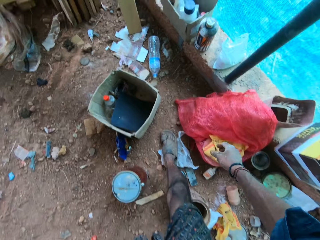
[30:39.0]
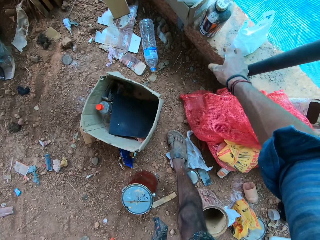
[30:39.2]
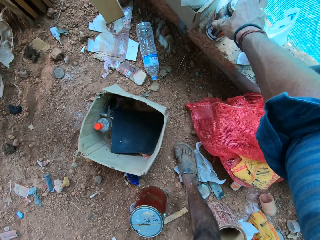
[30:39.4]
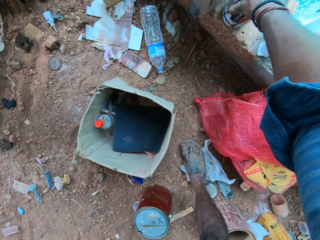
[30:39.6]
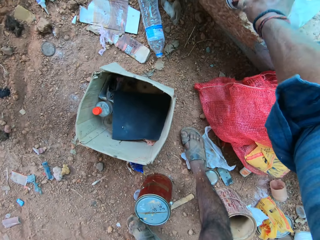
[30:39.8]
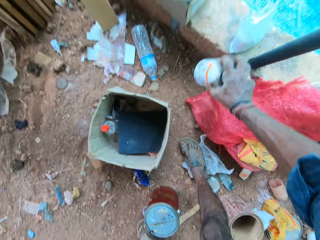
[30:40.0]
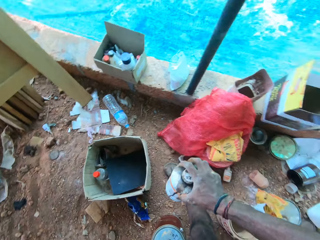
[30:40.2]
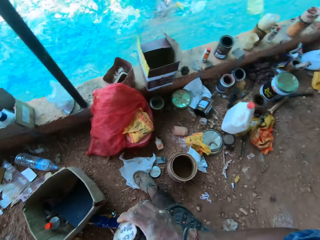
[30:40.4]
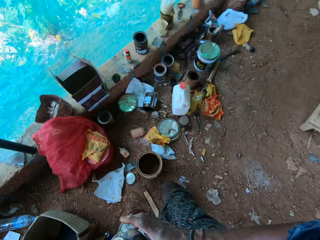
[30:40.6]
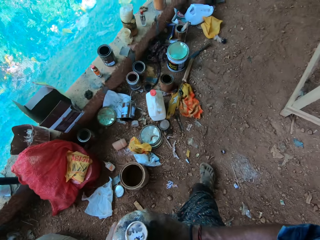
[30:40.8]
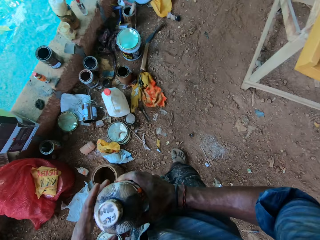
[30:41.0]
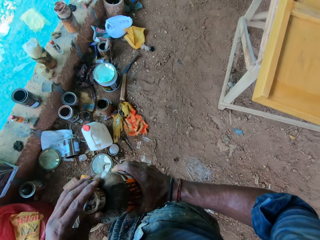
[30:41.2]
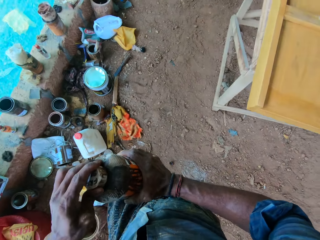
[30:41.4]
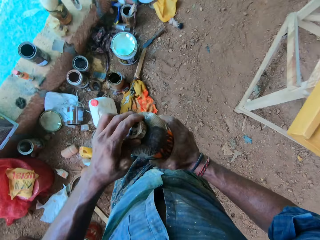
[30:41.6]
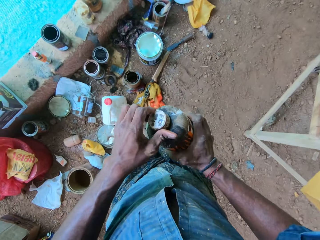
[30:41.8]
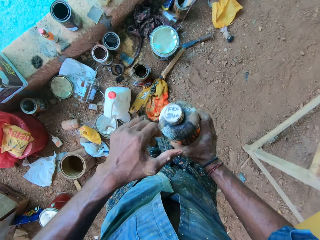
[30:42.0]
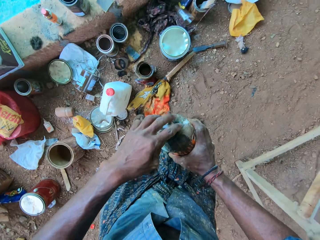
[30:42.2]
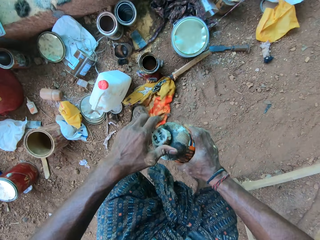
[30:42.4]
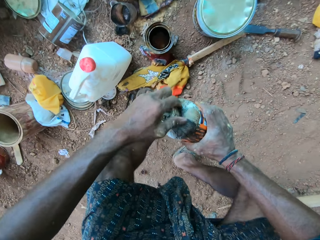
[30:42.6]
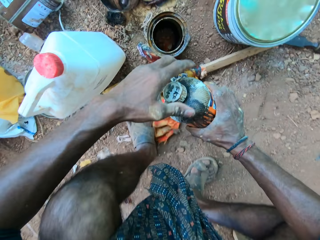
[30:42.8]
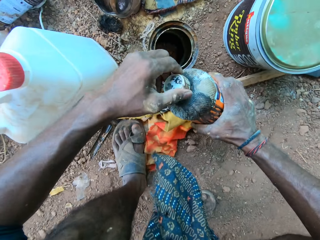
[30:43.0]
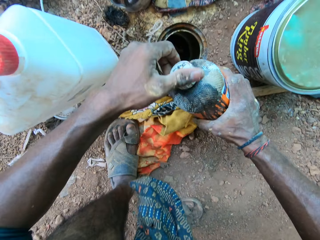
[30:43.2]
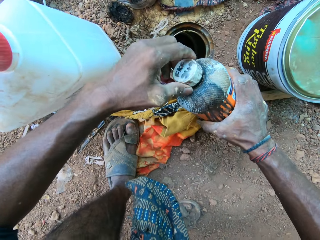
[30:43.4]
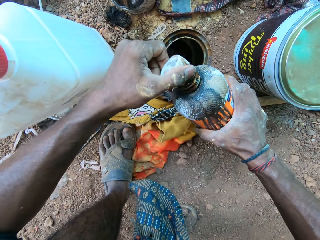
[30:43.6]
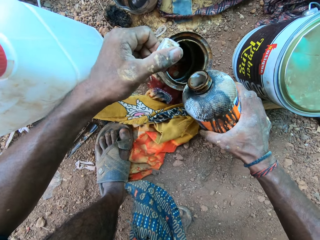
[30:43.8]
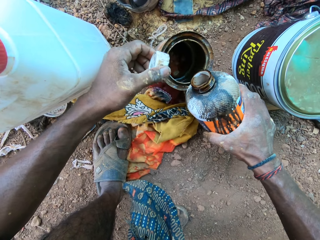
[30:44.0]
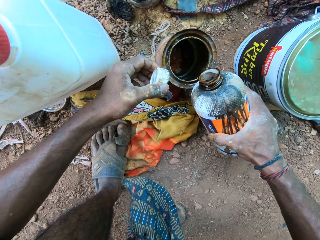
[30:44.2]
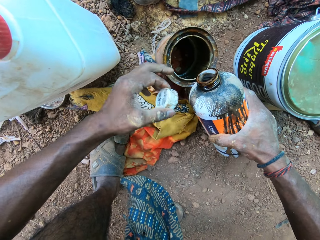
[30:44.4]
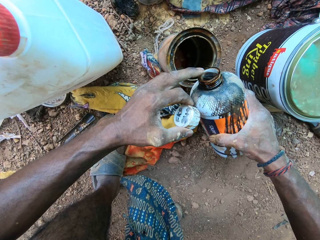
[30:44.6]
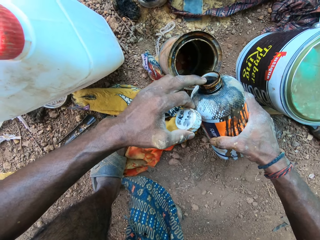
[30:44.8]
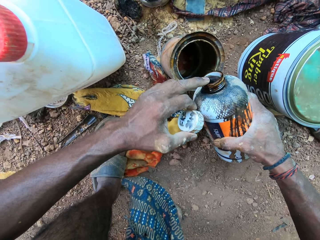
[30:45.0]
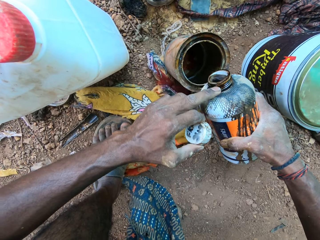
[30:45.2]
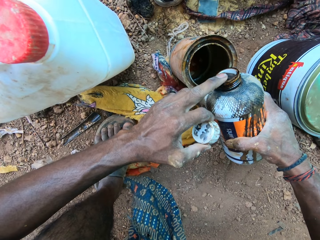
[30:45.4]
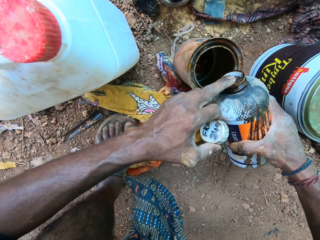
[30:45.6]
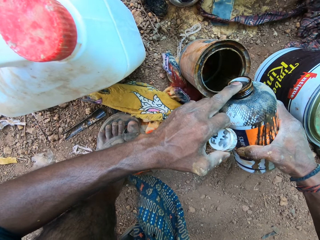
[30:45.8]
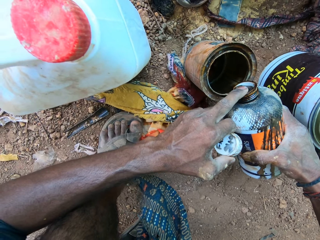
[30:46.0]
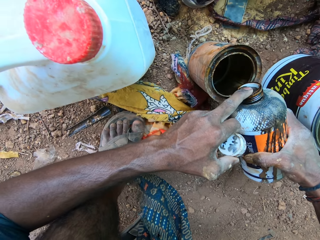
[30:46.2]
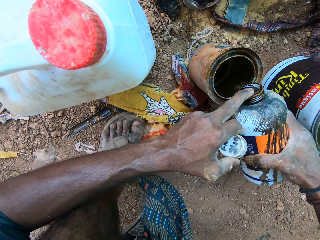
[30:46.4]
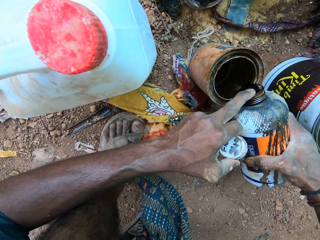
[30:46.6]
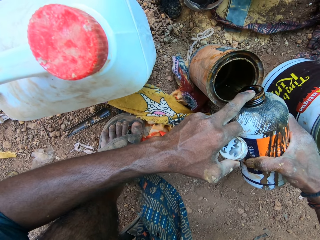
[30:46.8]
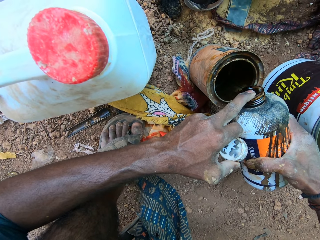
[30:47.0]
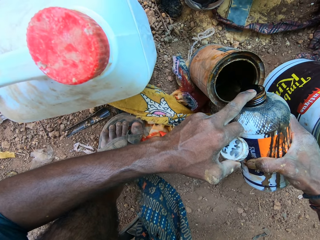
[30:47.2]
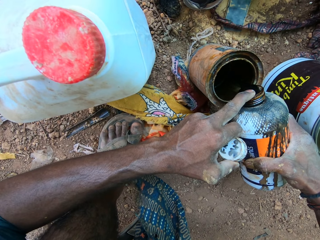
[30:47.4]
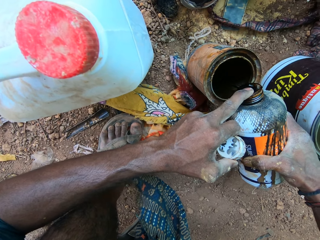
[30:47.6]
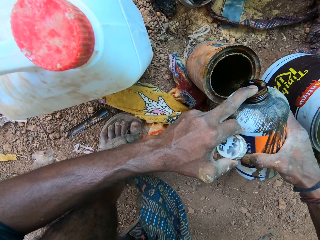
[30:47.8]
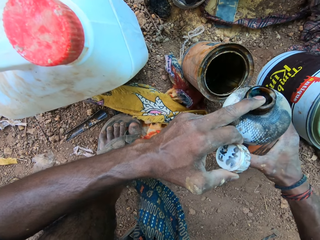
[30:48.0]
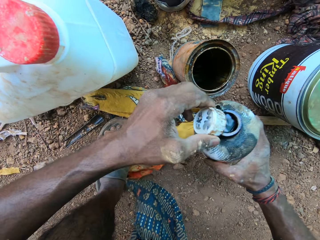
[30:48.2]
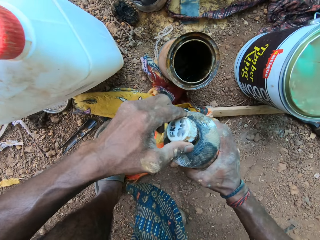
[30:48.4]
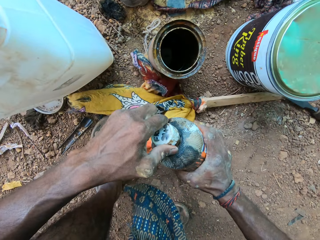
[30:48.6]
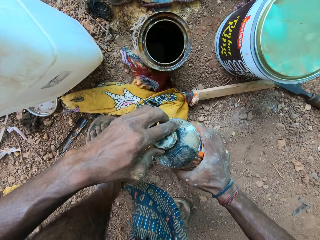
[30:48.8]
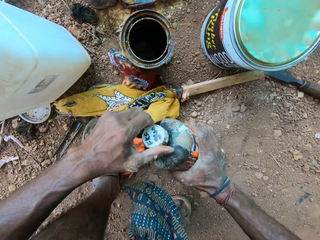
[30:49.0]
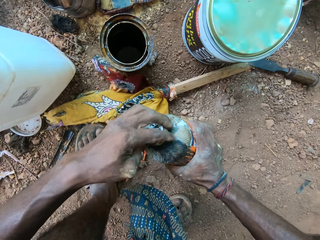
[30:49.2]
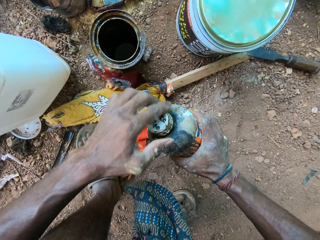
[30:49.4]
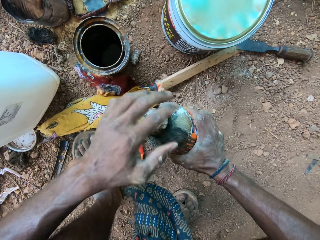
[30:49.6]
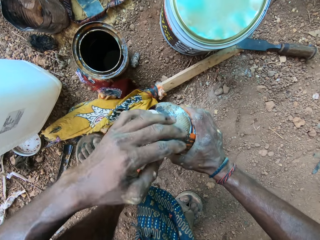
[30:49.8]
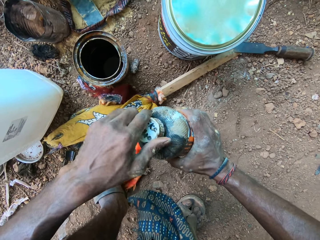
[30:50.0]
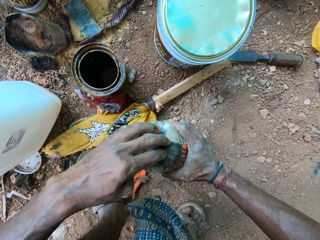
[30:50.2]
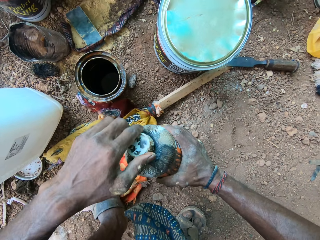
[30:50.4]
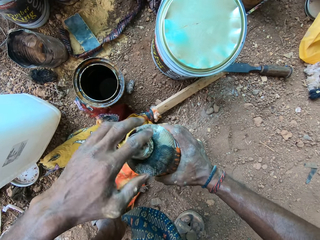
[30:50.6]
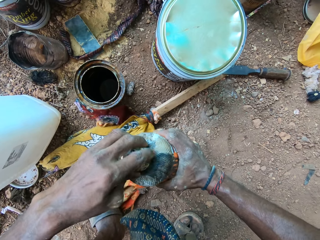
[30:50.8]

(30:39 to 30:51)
The camera wearer walks. He picks up a bottle from the concrete brick with his right hand. He holds the bottle with his hands. He opens the bottle with his left hand. He walks. He touches the mouth of the bottle with his left hand. He pours some liquid into the paint can from the bottle in his right hand. He covers the bottle with the cover in his left hand.

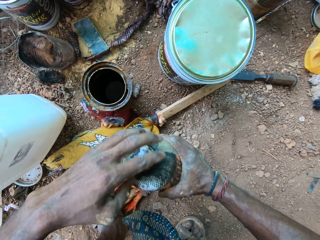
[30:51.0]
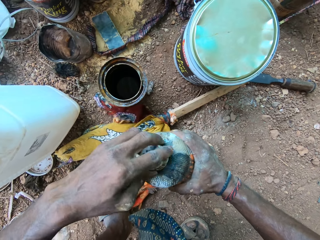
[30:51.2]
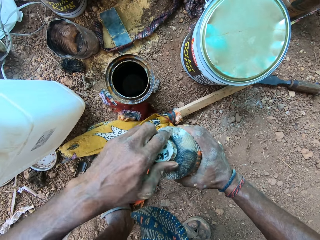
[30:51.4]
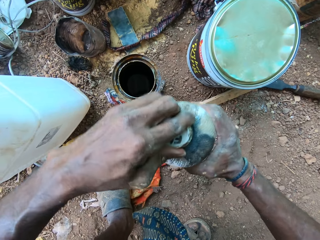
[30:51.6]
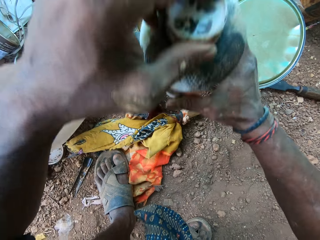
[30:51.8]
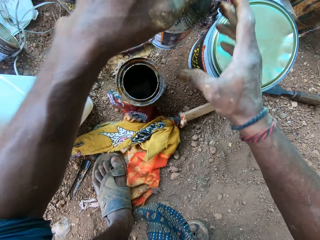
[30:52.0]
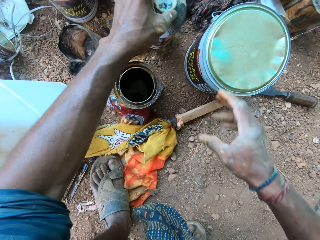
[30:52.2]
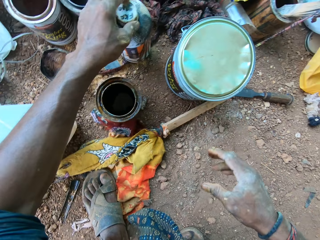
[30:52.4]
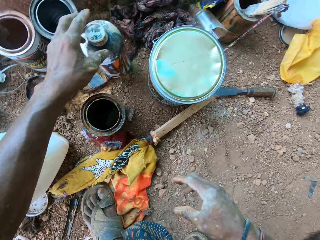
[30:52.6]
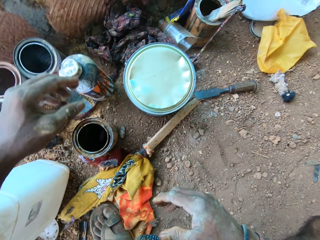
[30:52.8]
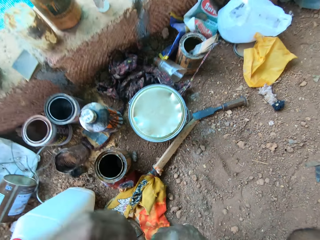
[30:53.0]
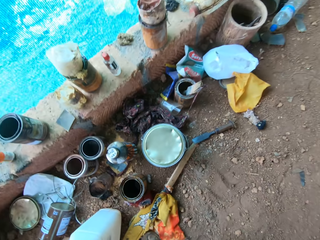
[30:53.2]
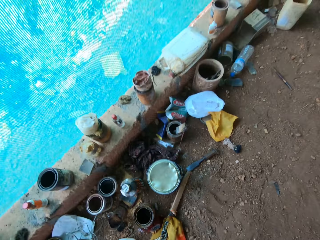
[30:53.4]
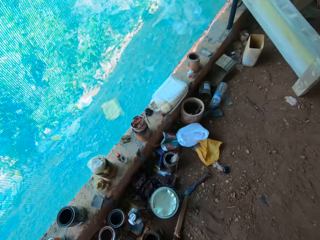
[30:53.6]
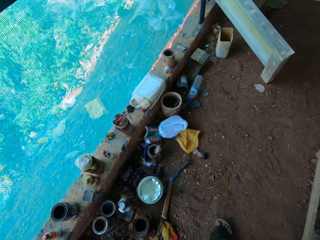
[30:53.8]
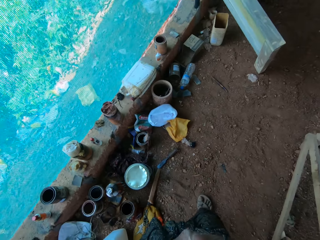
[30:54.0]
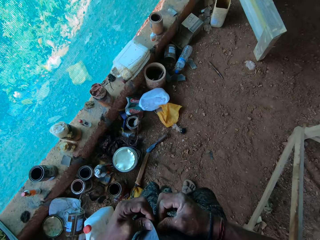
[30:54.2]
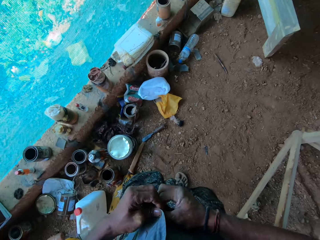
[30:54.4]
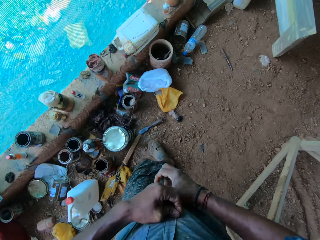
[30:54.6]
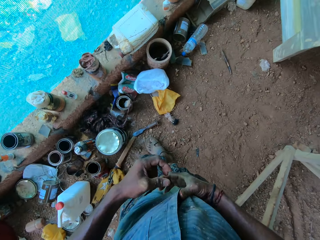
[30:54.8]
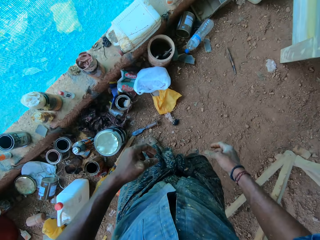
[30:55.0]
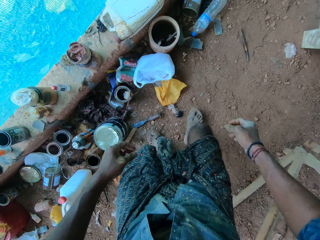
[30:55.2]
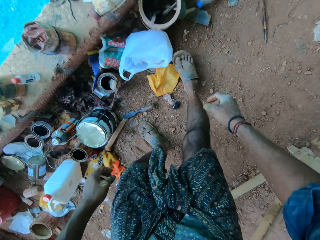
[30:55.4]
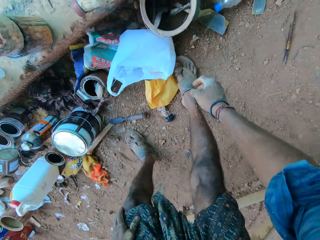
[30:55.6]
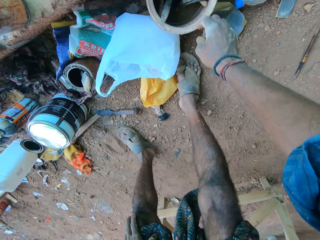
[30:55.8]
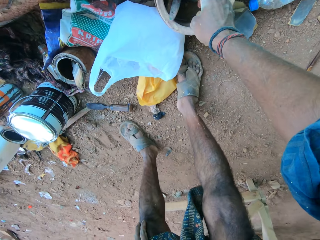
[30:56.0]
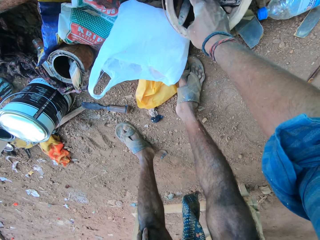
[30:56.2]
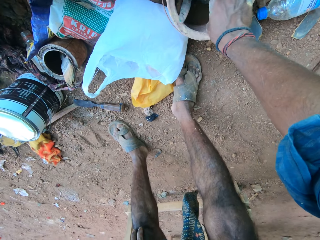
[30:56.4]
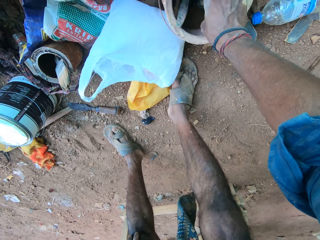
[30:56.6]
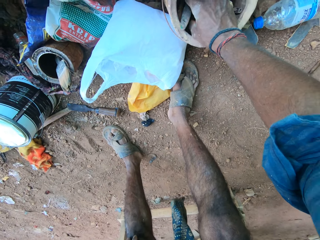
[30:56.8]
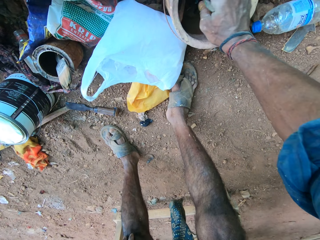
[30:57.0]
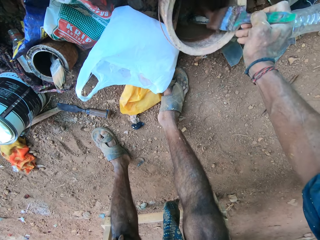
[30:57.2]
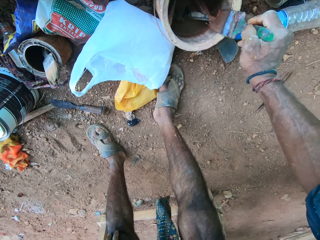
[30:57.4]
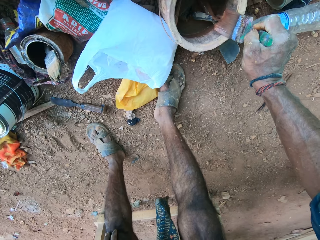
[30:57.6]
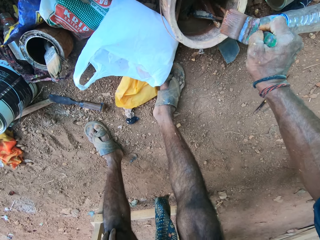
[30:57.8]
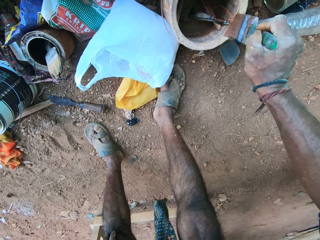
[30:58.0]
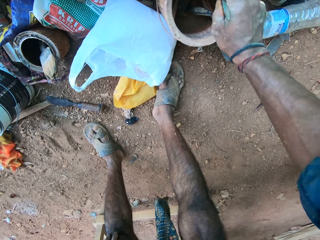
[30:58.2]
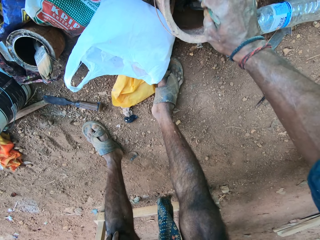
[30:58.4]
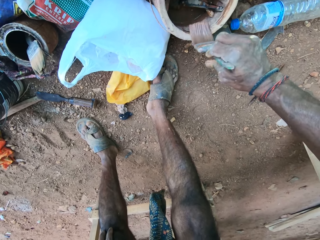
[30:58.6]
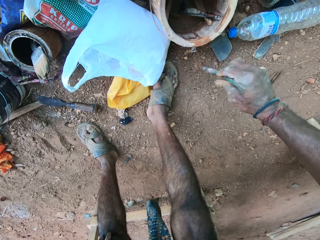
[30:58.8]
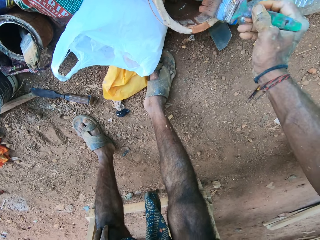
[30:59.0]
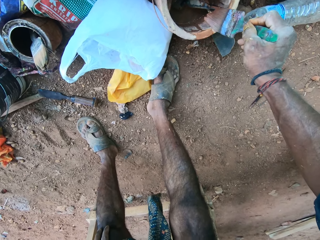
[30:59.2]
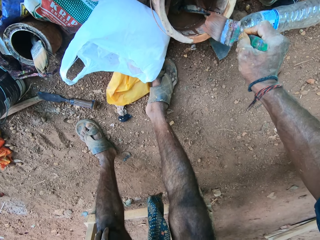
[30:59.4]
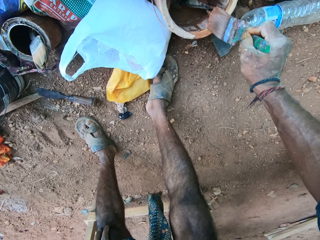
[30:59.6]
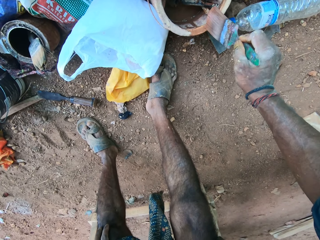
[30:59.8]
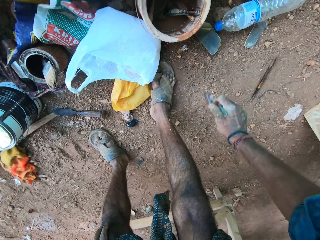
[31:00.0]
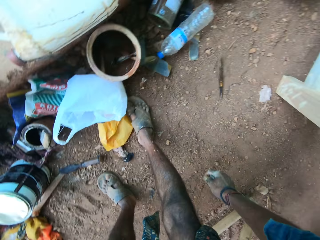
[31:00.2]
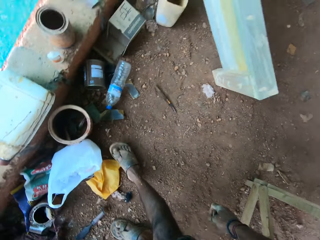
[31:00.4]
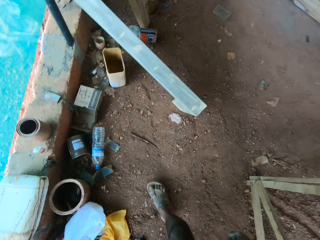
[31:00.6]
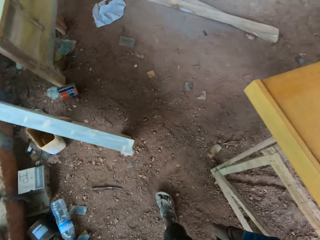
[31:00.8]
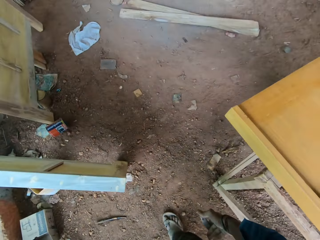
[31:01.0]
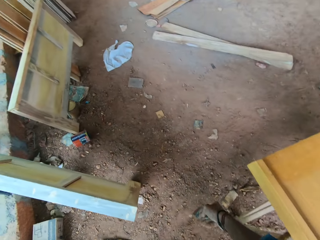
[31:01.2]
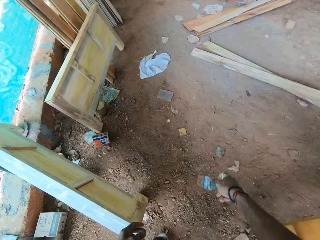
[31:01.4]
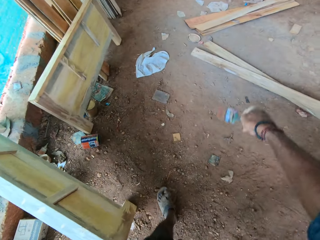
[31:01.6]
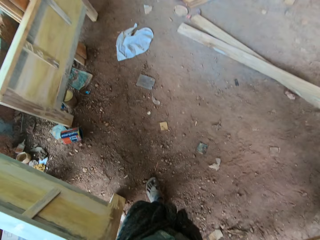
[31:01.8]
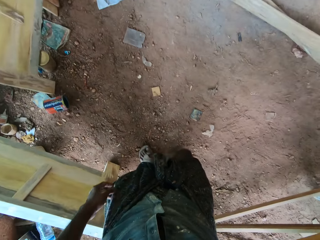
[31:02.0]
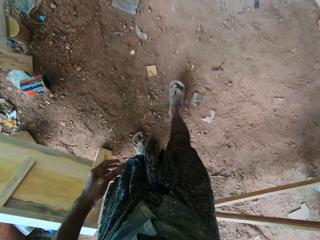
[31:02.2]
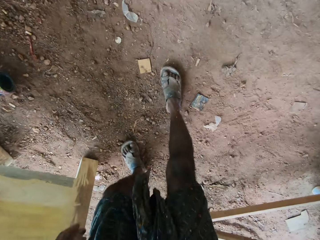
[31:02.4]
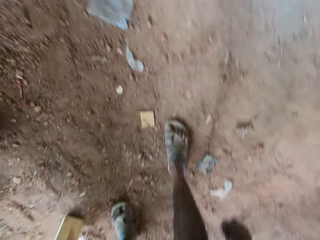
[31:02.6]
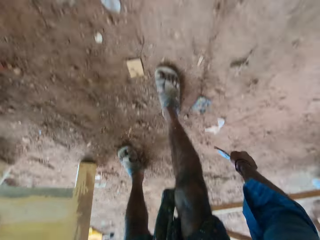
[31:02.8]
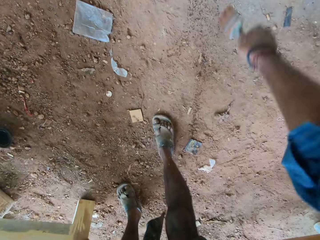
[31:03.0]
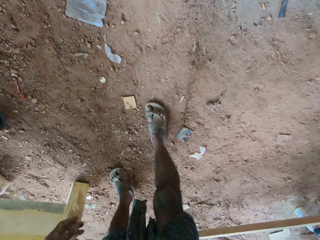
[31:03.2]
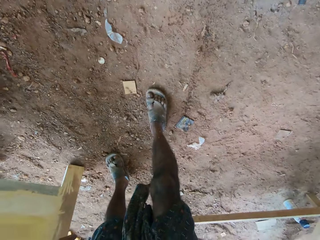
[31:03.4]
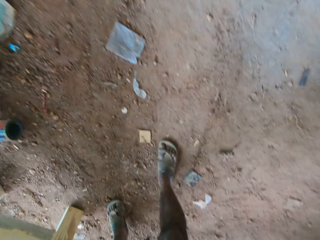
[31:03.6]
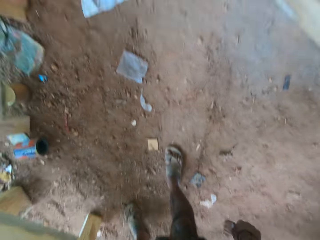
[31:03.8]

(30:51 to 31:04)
The camera wearer drops the bottle on the ground with his left hand. He walks. He adjusts his cloth with his hands. He picks up a paint brush from a container with his right hand. He wipes the paint brush on the edge of the container with his right hand. He picks paint from the container. He walks. He shakes off water from the paint brush with his right hand.
